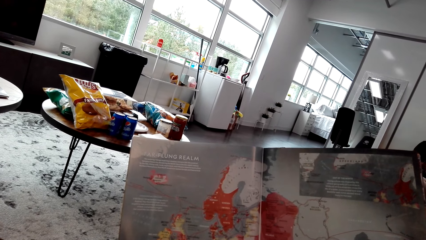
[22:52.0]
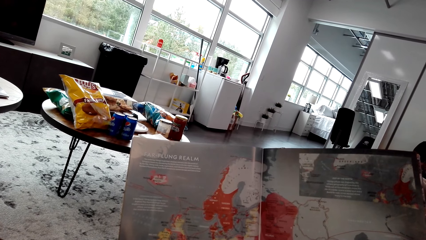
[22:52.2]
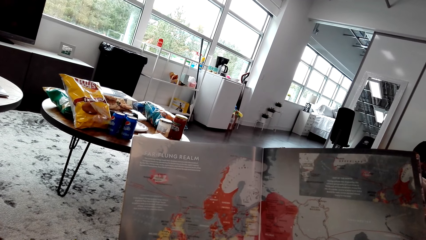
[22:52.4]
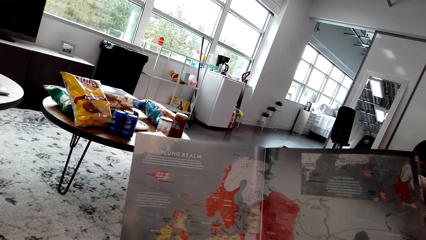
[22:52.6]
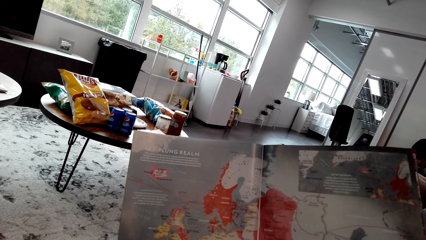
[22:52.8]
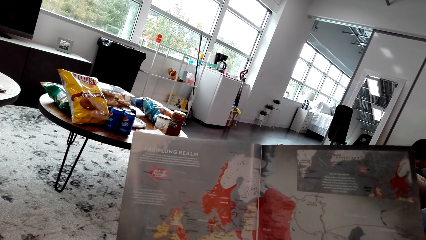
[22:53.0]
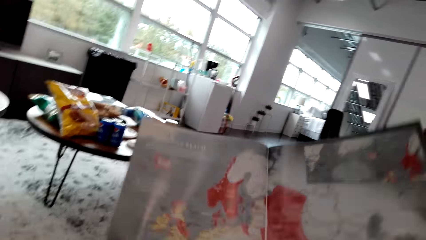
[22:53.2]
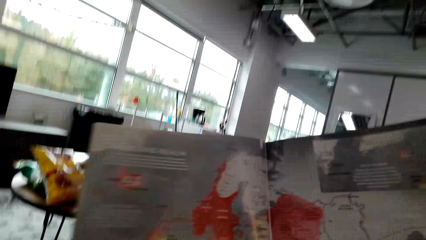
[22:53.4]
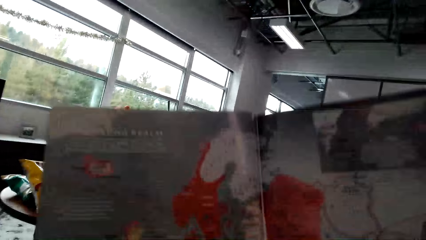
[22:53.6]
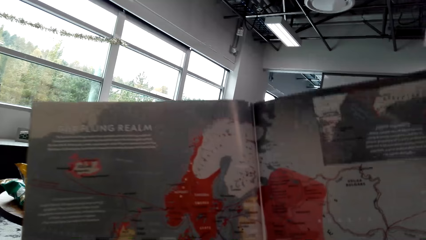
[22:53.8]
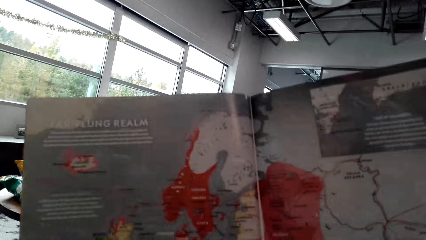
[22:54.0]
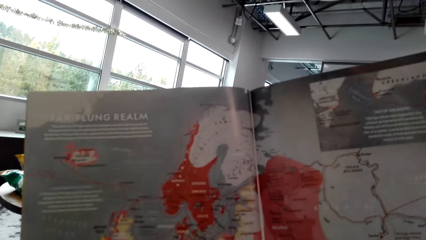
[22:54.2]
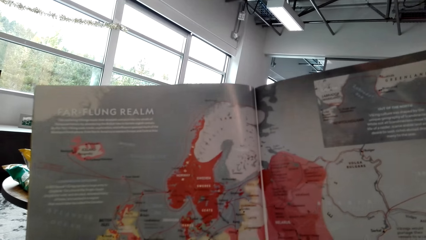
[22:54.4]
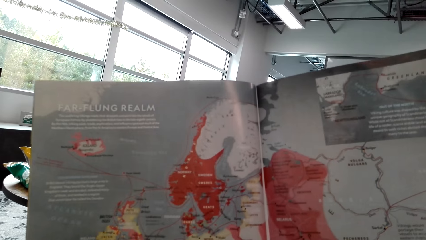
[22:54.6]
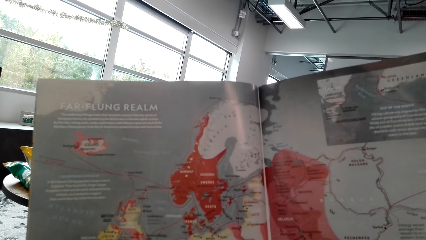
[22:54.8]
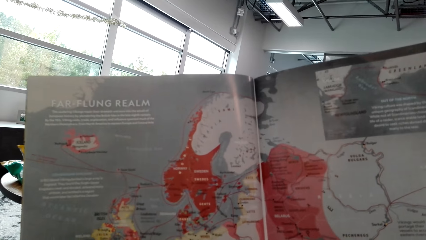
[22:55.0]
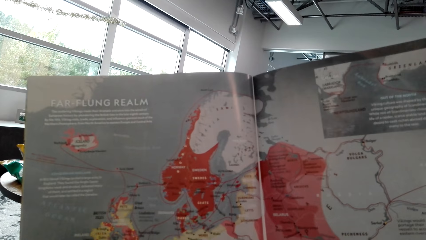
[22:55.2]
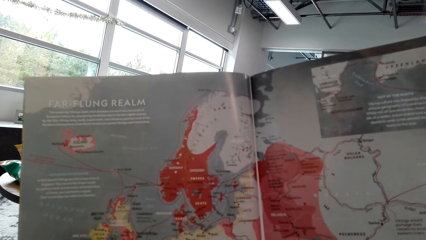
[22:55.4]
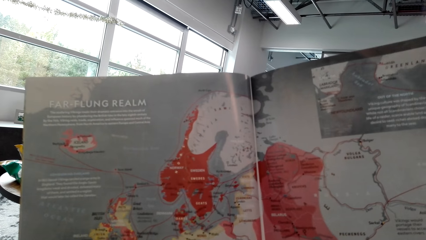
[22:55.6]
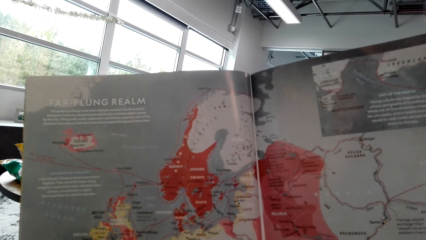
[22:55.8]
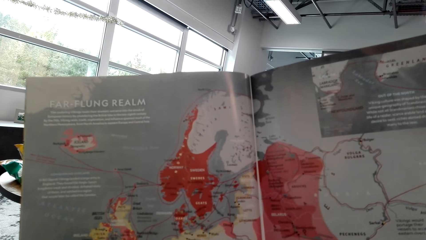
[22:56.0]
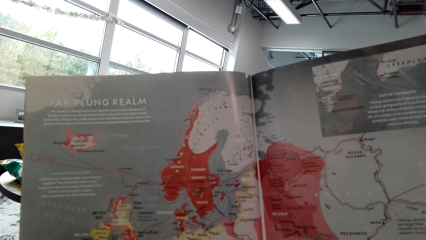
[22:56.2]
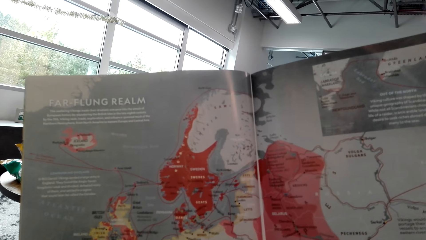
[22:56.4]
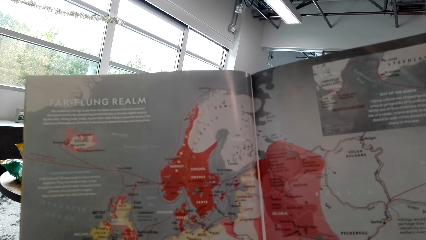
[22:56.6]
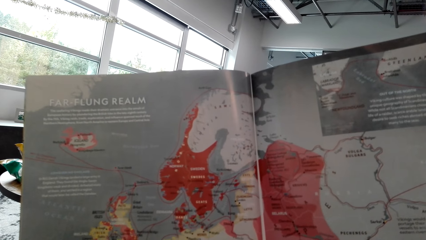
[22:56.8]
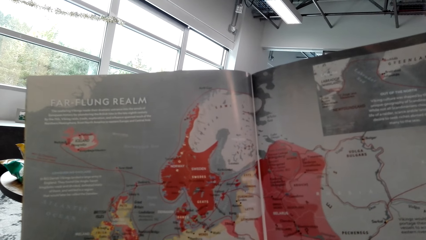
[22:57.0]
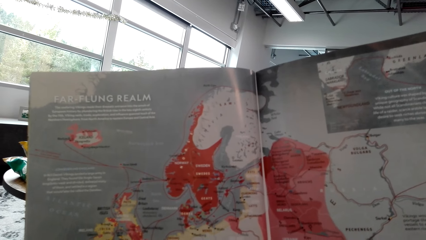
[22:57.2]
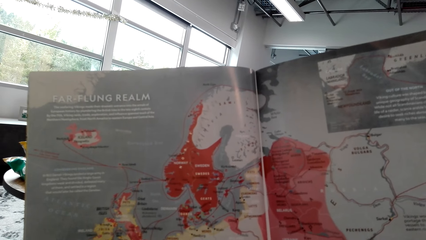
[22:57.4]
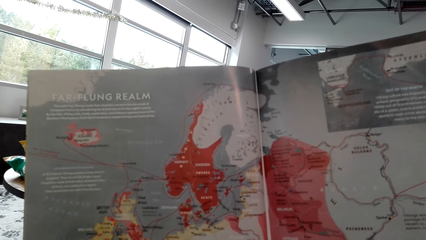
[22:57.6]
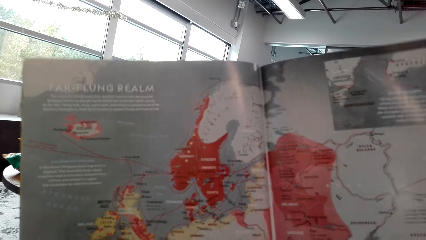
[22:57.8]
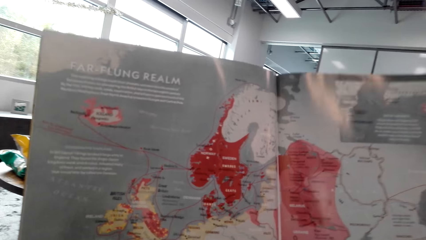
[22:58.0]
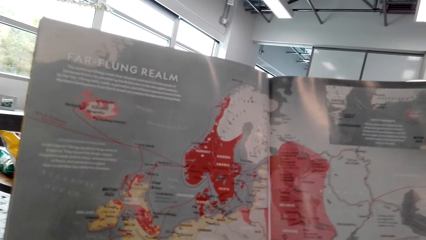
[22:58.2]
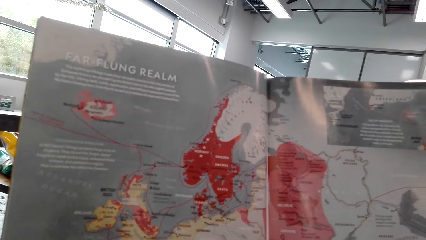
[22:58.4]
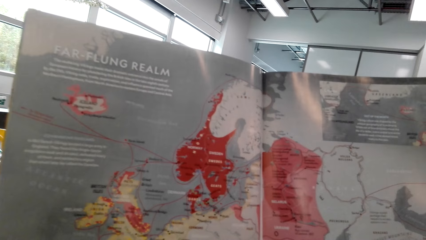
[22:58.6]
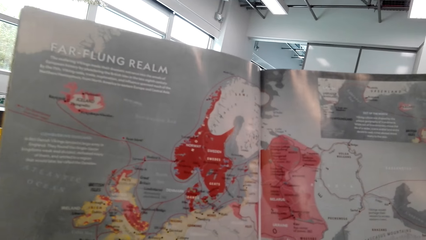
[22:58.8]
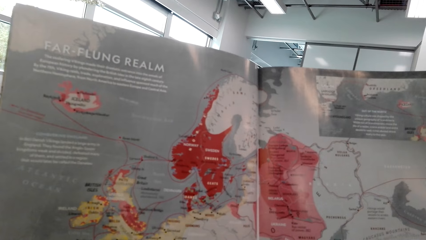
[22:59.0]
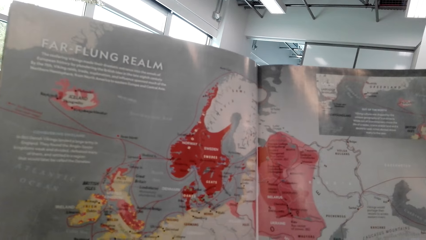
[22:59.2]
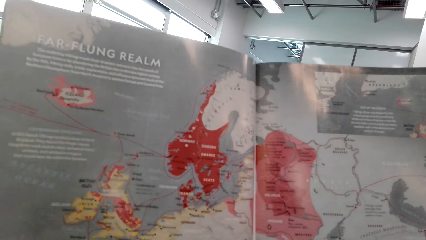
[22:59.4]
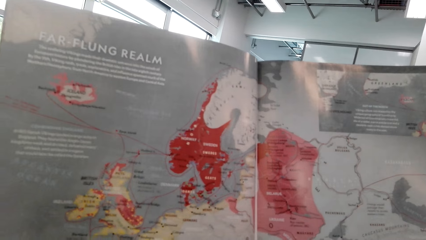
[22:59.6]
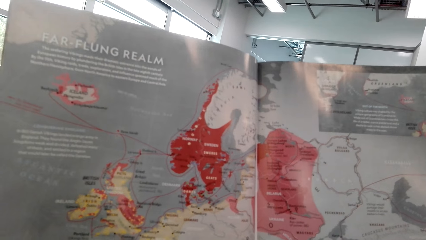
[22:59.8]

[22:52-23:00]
The camera wearer lifts the magazine. They look at the magazine.

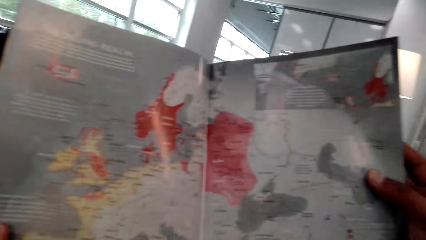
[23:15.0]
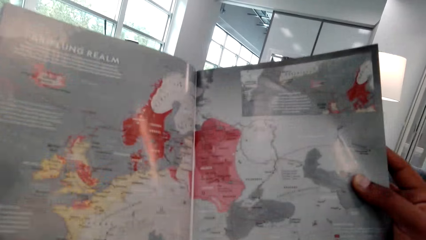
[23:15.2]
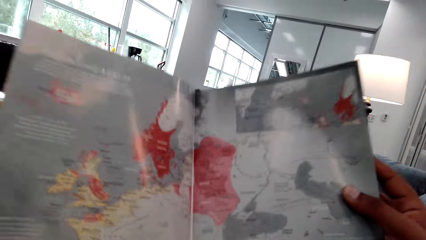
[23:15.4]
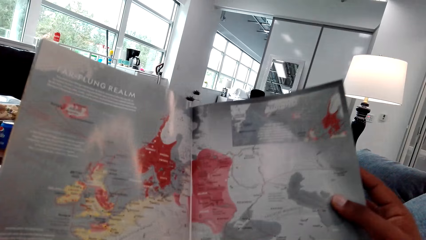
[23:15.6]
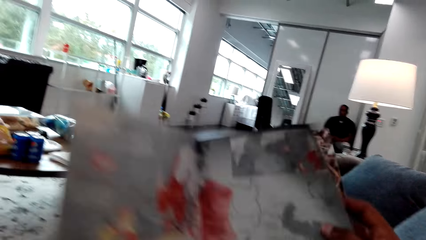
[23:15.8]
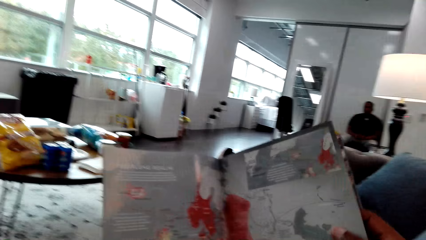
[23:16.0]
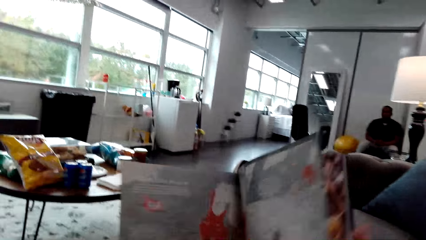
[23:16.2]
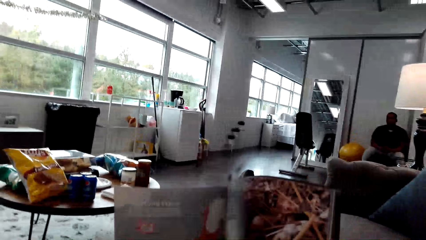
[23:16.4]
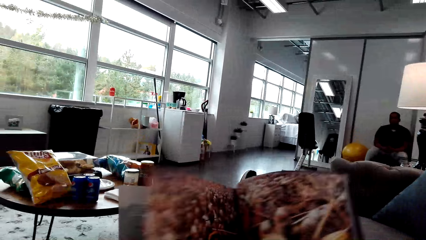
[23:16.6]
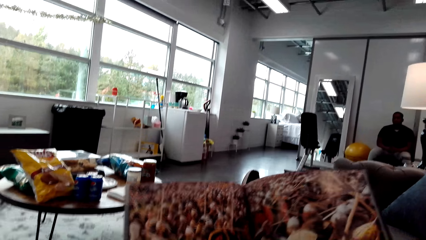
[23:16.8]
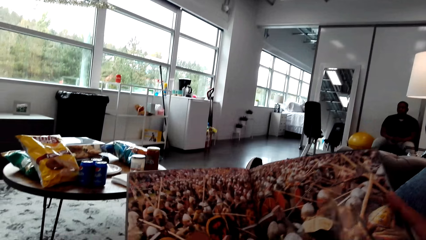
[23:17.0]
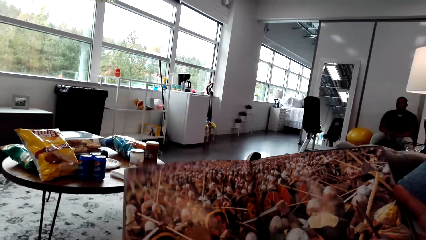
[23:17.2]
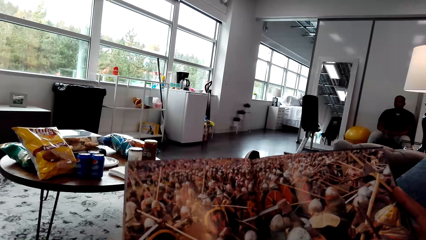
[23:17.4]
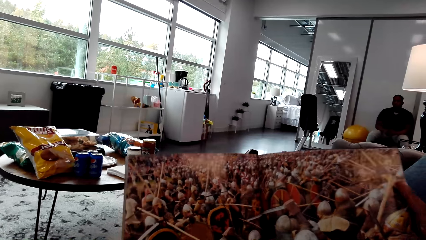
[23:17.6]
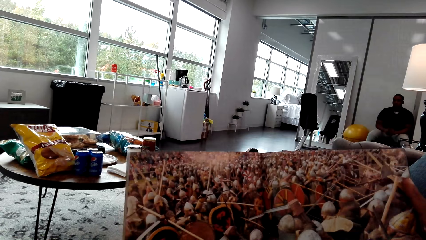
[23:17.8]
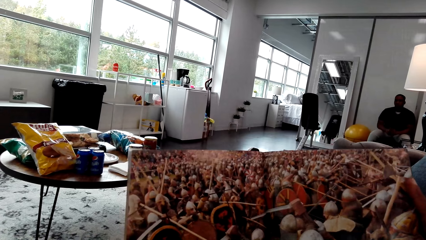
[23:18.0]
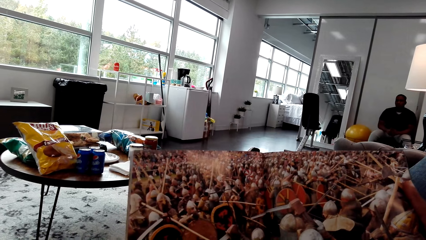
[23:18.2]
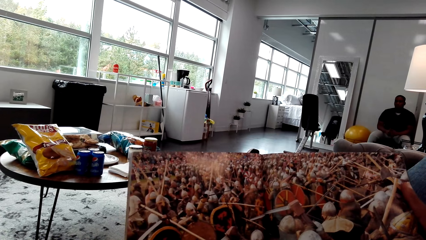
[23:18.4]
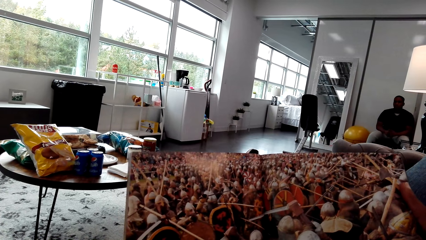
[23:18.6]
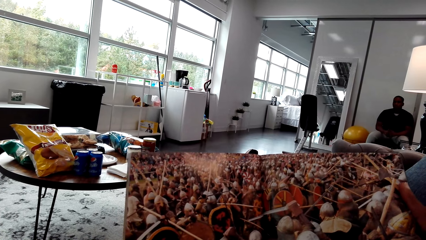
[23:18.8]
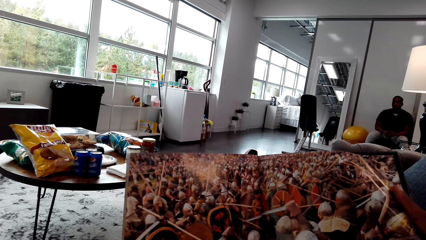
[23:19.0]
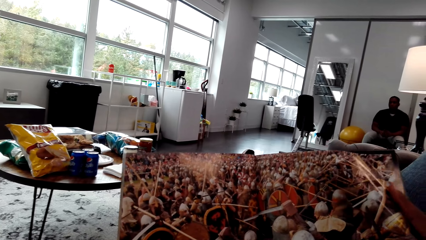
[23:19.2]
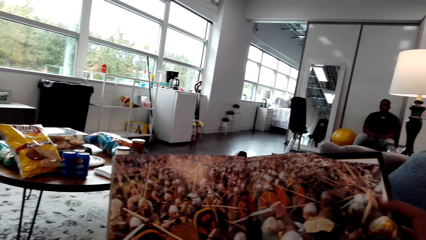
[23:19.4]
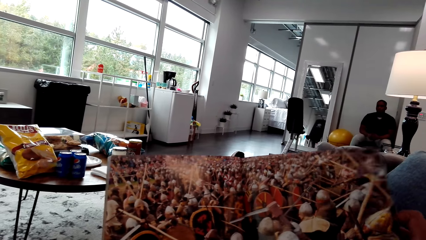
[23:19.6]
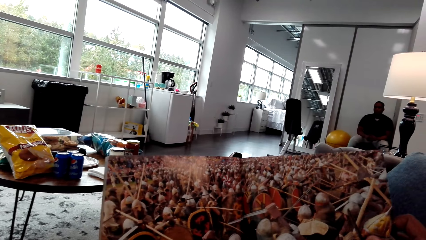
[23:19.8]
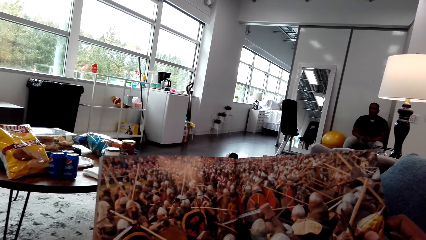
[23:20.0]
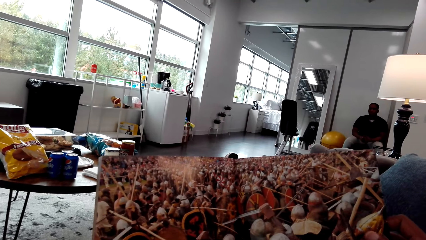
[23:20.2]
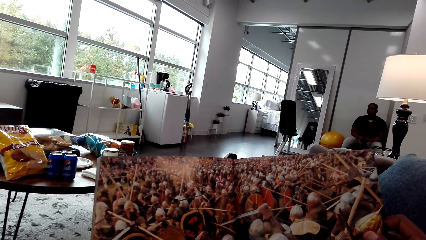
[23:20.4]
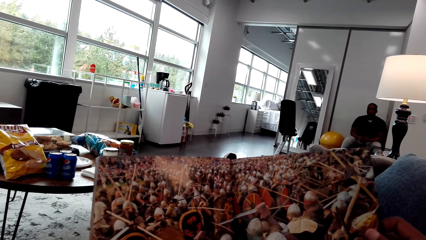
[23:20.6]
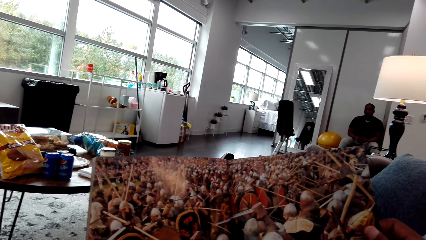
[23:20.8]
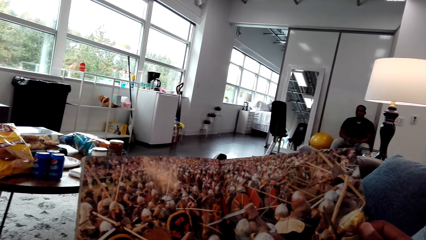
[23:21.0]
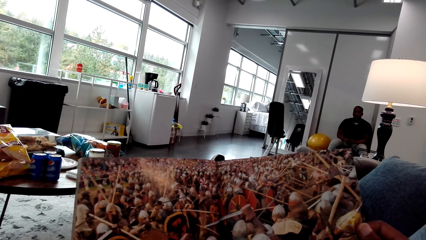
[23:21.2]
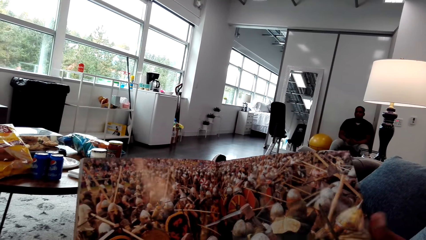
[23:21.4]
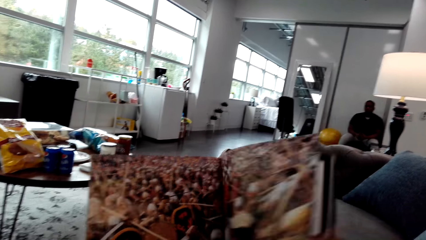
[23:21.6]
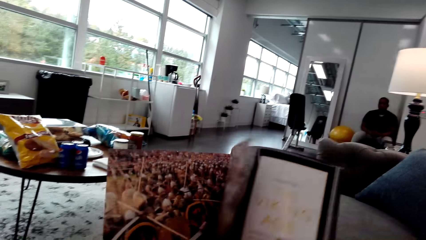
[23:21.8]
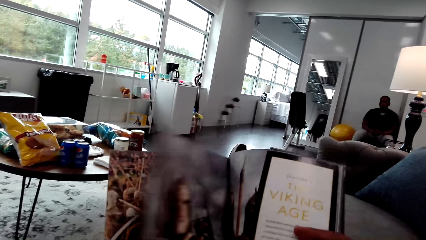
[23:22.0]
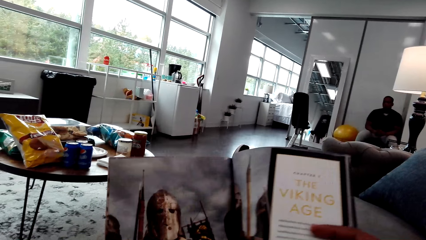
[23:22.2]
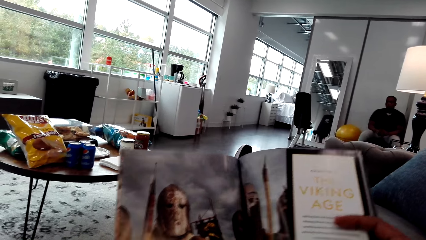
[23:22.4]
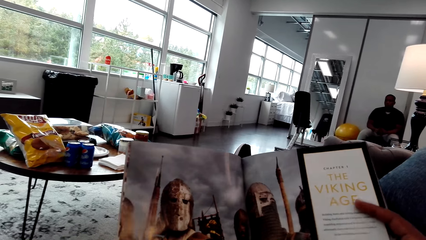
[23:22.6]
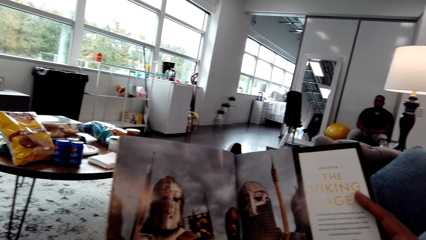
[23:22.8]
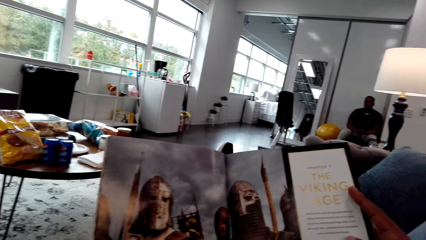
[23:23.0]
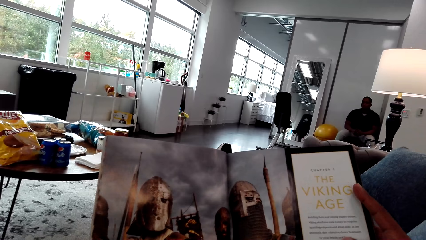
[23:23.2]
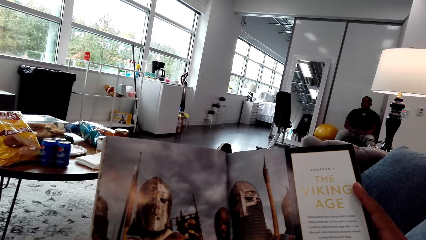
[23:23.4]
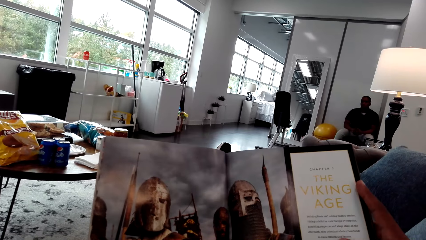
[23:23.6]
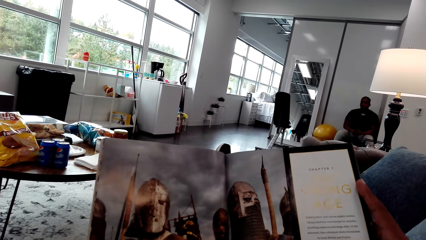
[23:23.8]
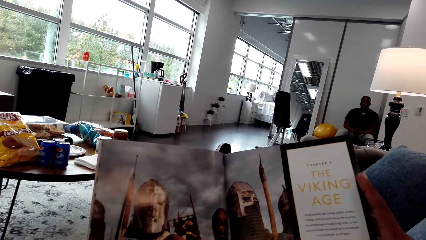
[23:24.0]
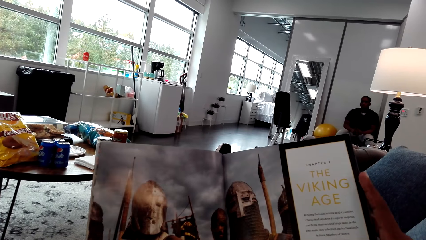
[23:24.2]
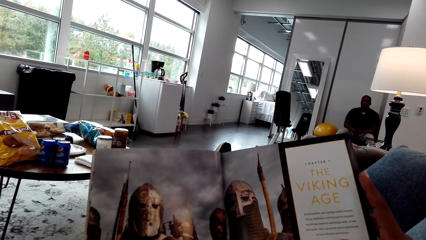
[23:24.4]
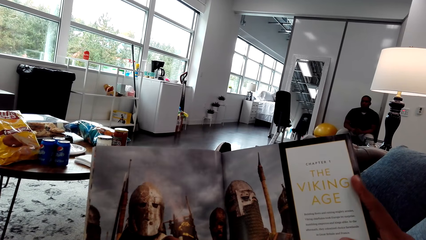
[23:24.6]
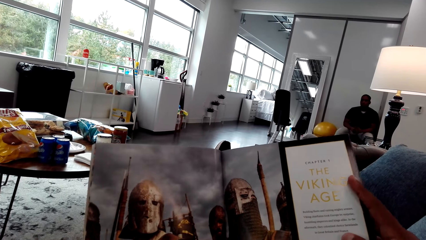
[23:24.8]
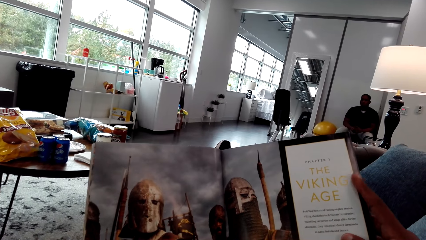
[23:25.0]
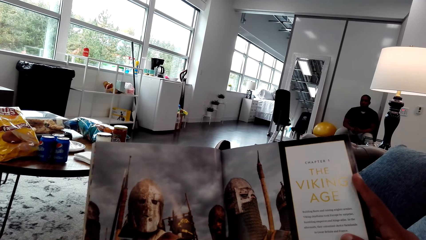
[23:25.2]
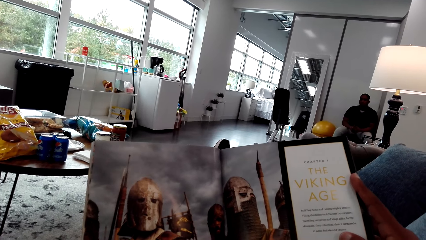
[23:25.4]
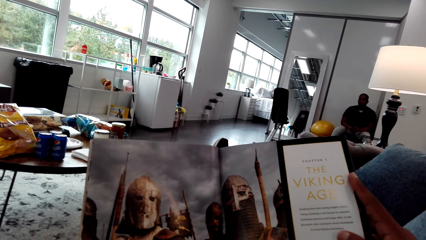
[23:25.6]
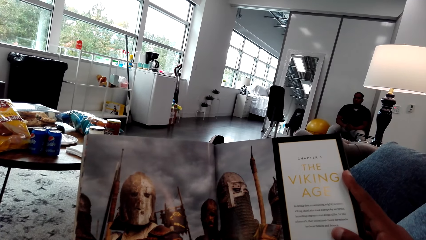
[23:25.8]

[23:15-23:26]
The camera wearer turns a page on the magazine. They look at the magazine. They turn a page on the magazine. They look at the magazine.
